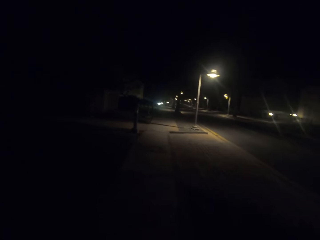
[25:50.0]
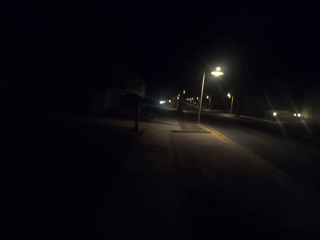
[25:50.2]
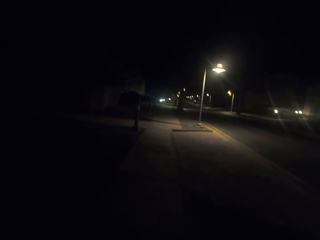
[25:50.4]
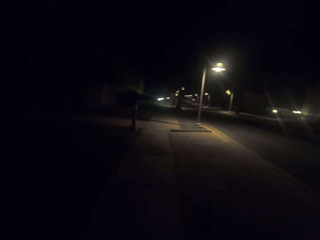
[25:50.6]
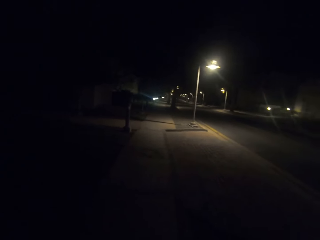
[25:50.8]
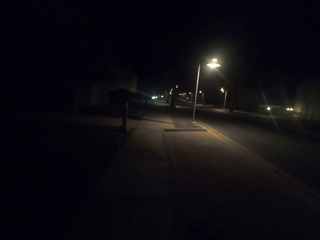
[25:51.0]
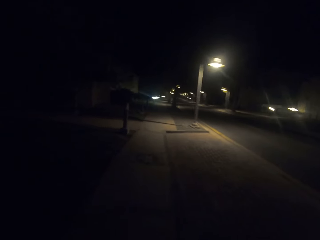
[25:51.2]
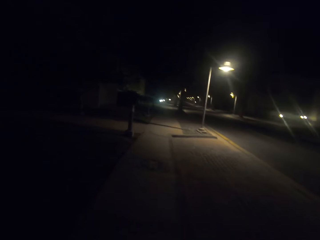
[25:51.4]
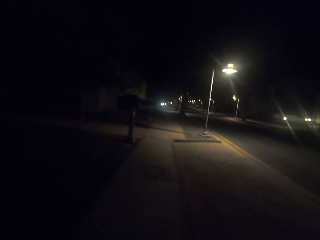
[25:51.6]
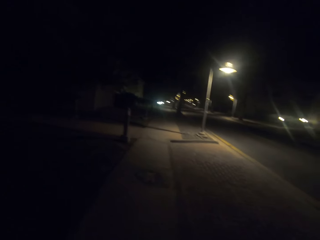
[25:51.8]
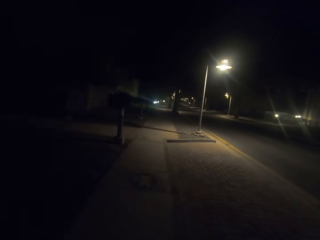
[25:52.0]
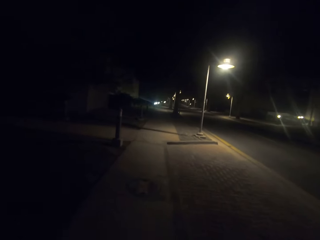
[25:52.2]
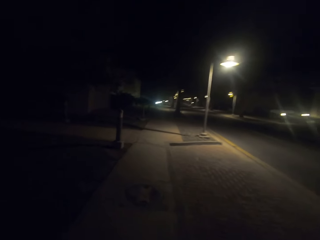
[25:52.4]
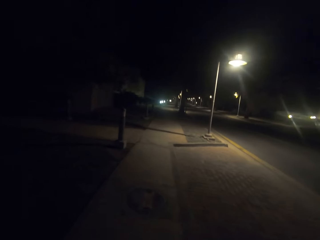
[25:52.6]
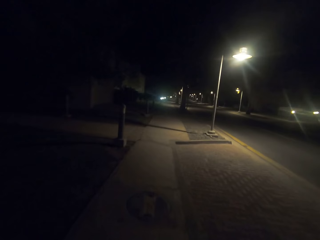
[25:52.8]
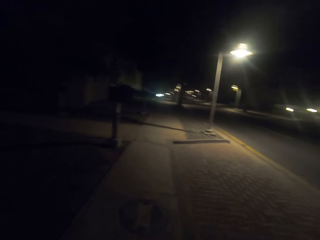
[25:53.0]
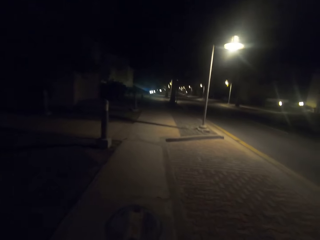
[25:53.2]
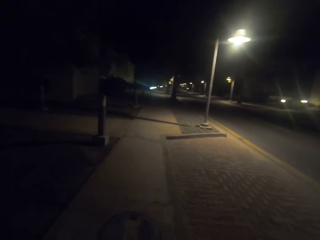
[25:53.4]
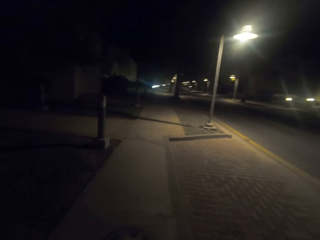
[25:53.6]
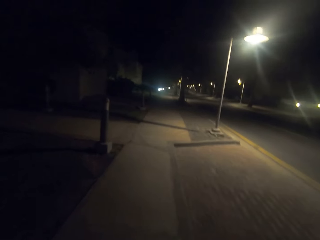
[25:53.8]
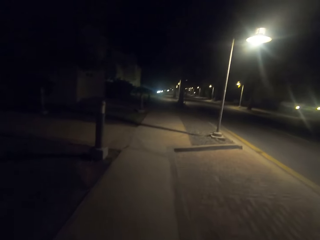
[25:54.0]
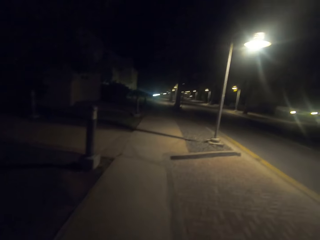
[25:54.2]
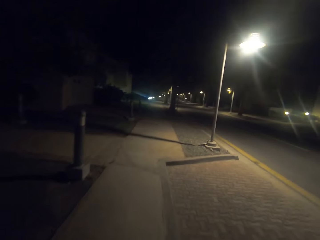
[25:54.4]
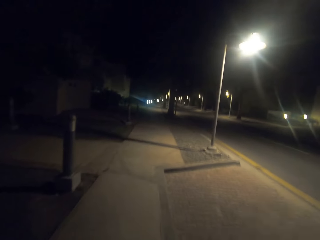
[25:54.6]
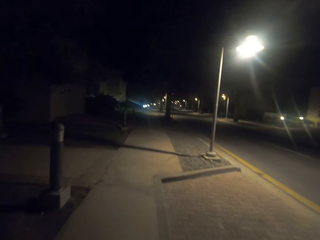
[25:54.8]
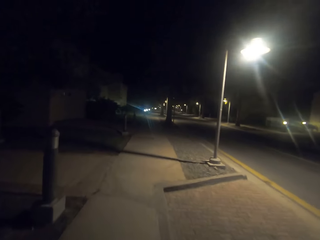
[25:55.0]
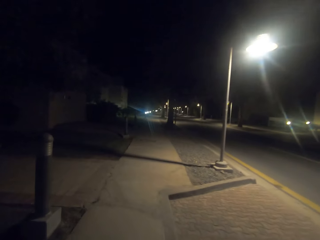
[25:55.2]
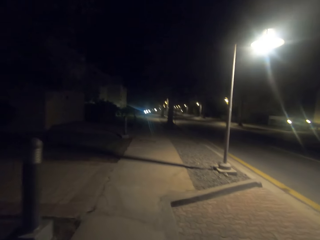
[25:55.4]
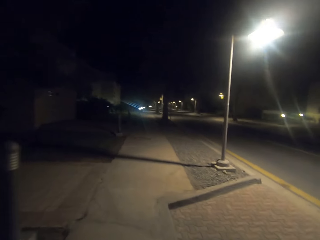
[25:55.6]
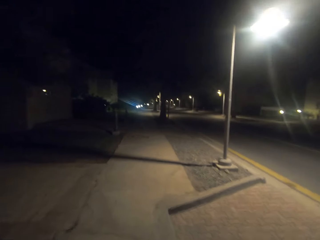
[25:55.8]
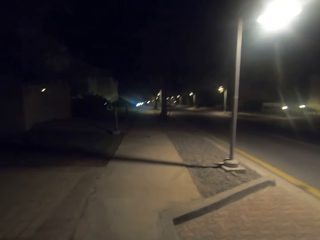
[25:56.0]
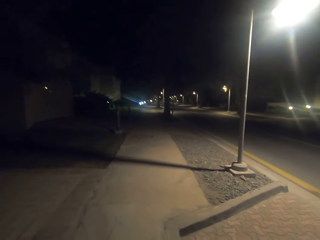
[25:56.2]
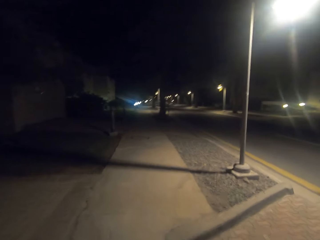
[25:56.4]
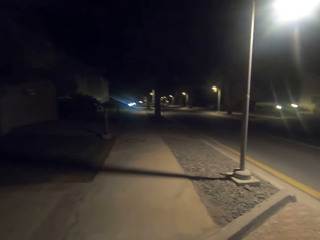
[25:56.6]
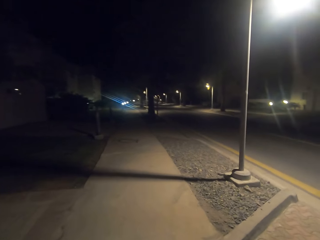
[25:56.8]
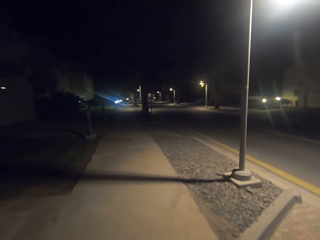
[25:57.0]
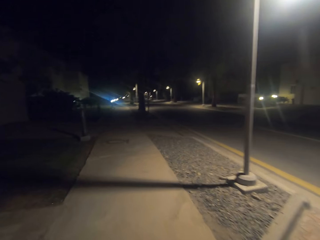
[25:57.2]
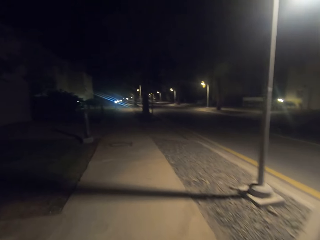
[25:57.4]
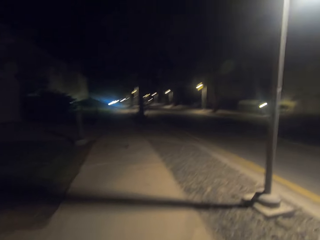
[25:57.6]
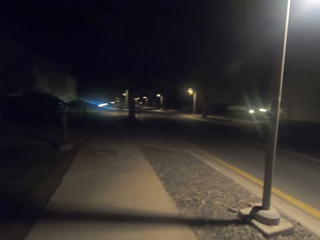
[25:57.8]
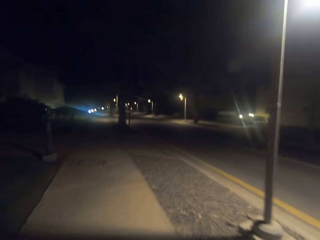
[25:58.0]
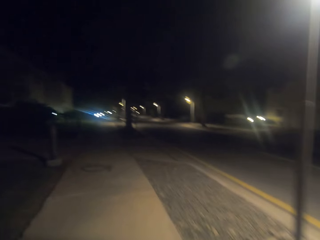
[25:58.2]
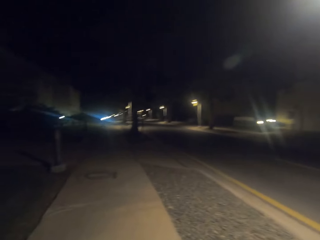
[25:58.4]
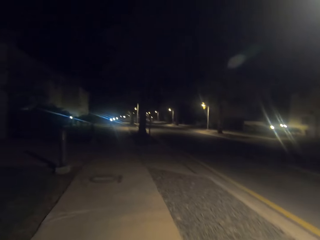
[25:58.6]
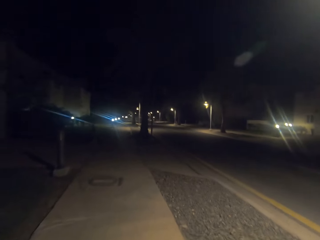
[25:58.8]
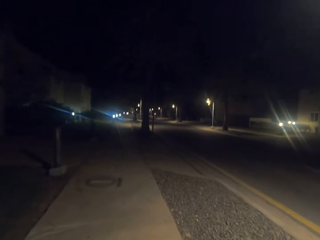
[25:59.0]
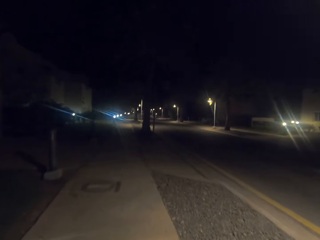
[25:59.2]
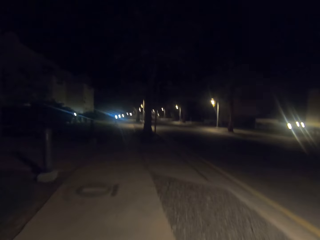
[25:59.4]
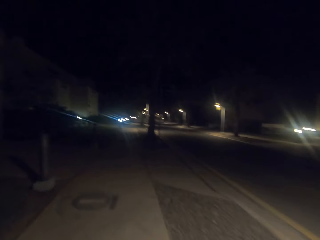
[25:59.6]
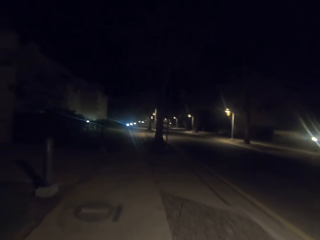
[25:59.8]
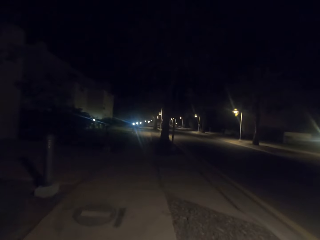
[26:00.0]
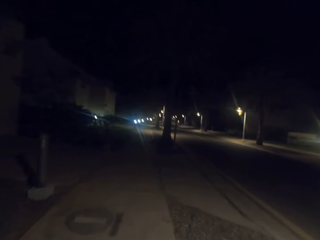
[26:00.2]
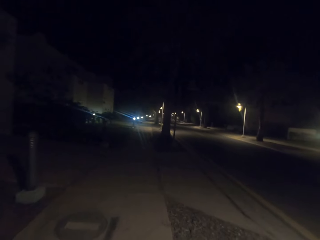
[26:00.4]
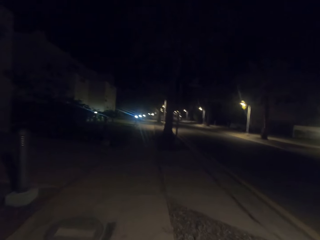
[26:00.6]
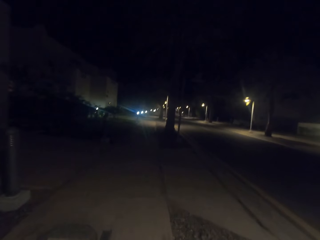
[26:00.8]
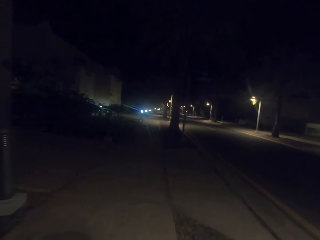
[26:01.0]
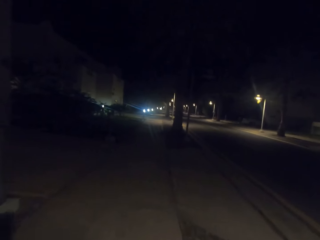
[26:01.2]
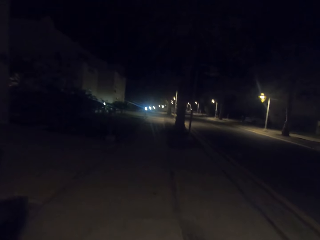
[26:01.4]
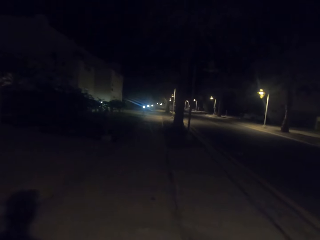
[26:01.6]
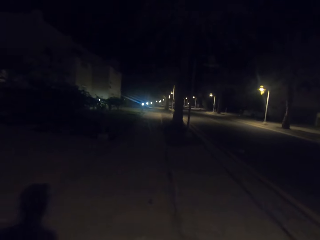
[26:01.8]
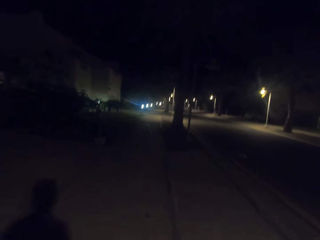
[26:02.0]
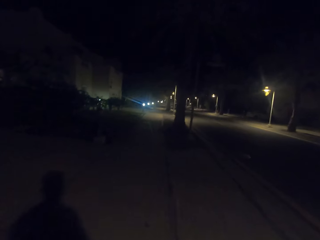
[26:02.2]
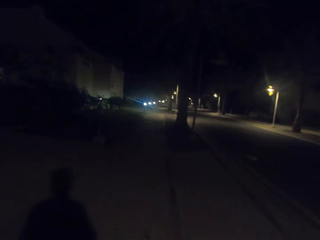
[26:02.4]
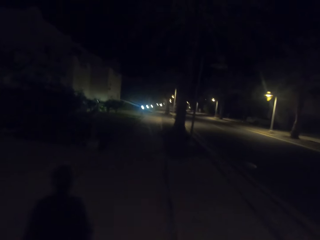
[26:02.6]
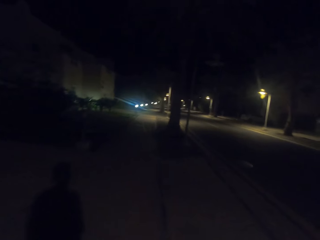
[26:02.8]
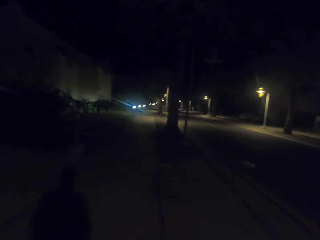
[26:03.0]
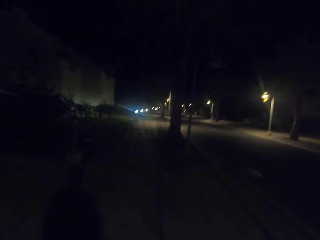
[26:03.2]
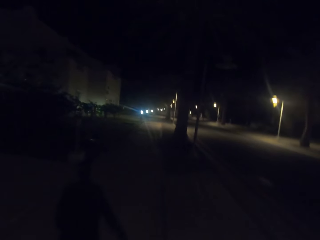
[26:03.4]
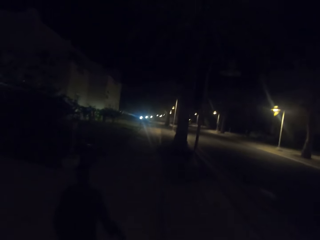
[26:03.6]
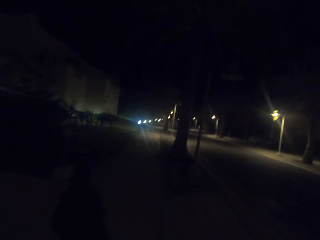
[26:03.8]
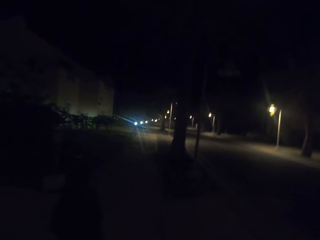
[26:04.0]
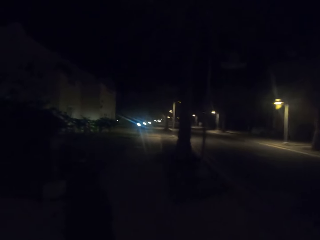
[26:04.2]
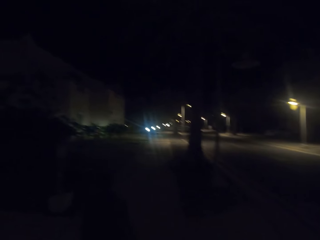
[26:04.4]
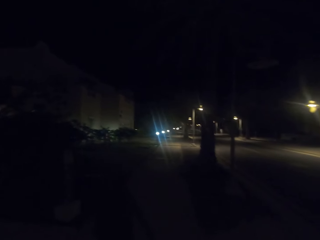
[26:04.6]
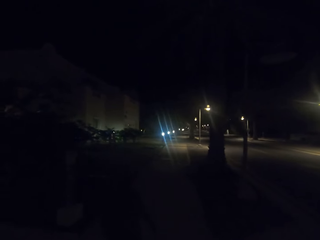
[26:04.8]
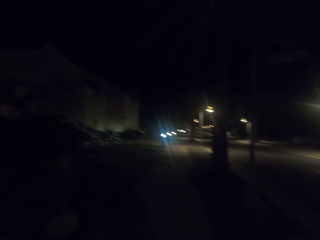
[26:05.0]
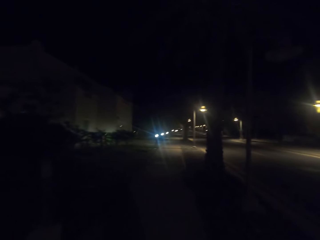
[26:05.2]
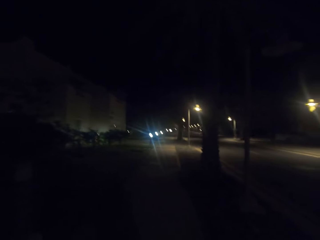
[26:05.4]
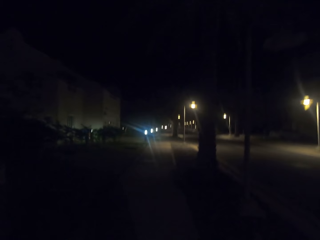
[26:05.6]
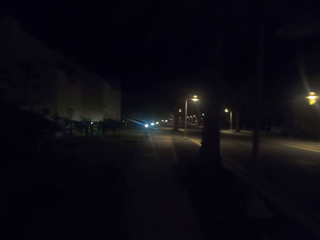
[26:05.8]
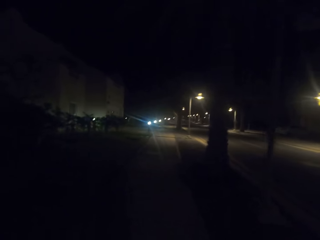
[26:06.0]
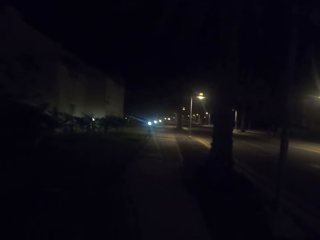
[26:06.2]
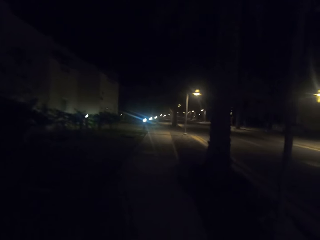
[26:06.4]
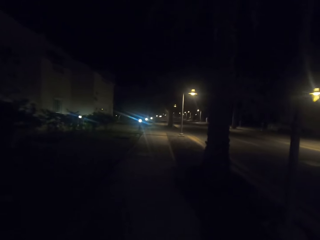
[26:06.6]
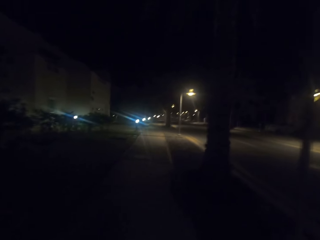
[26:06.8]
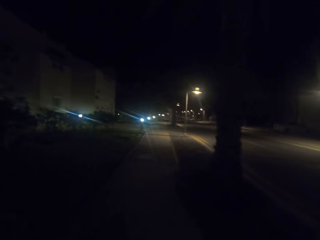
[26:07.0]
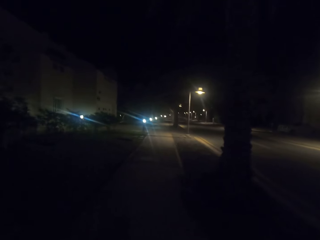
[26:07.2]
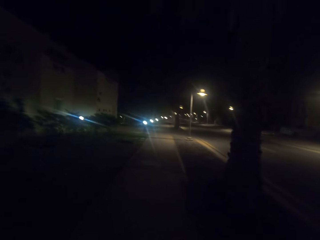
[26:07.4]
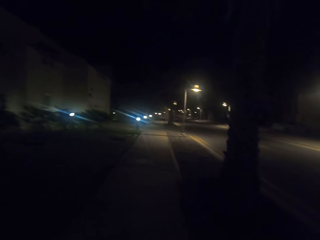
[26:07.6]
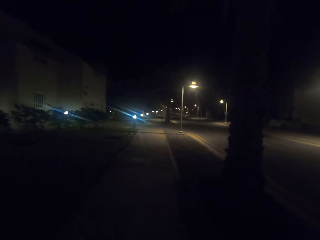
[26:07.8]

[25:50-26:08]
The camera wearer walks on the road.

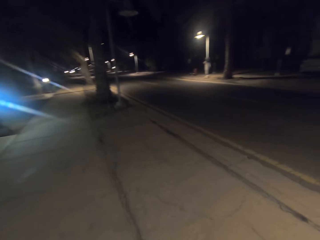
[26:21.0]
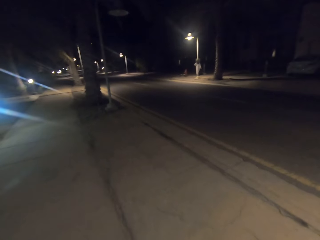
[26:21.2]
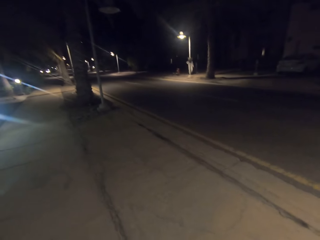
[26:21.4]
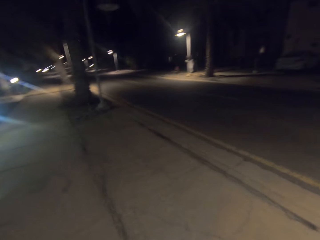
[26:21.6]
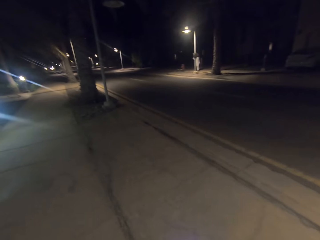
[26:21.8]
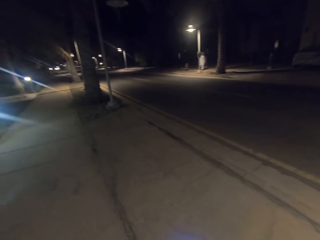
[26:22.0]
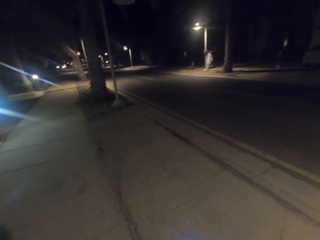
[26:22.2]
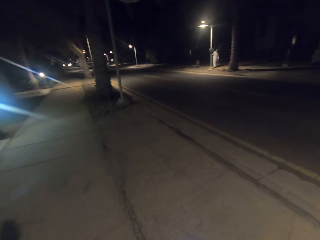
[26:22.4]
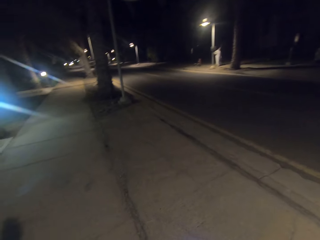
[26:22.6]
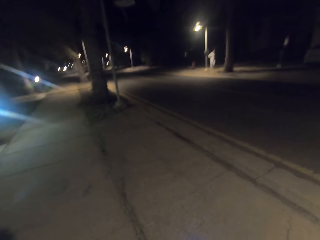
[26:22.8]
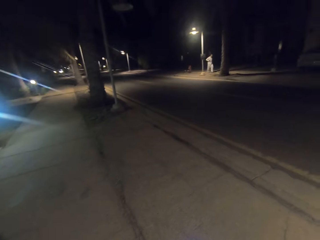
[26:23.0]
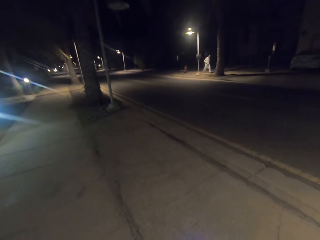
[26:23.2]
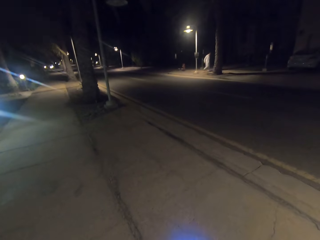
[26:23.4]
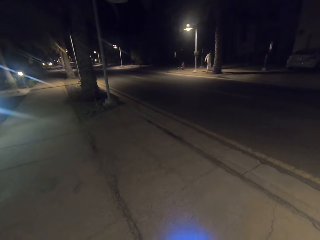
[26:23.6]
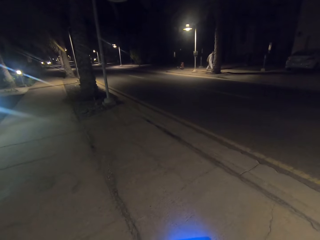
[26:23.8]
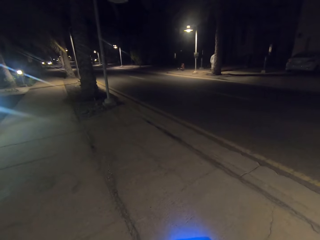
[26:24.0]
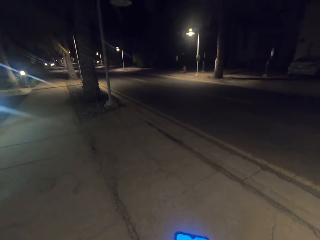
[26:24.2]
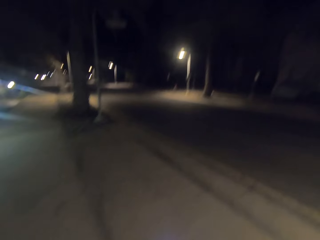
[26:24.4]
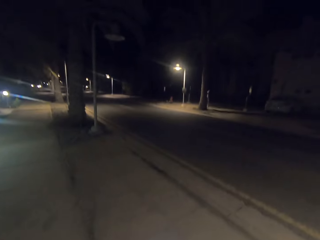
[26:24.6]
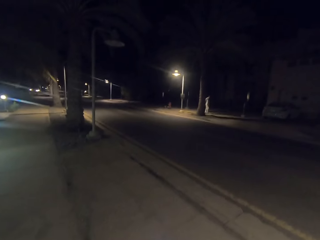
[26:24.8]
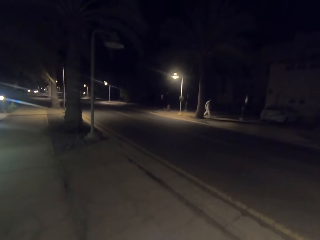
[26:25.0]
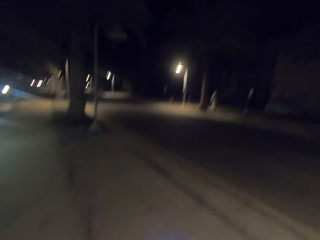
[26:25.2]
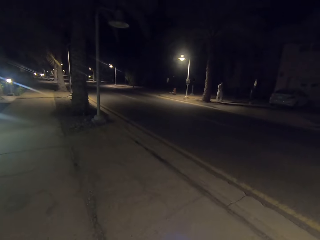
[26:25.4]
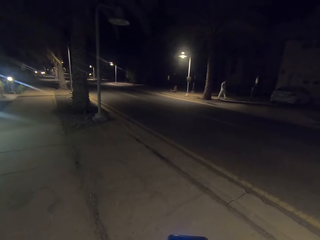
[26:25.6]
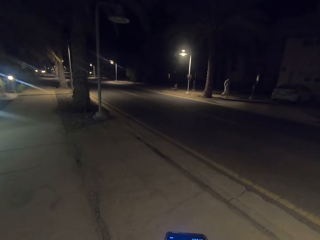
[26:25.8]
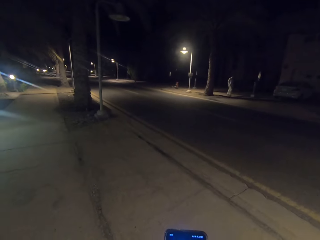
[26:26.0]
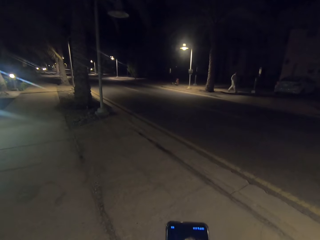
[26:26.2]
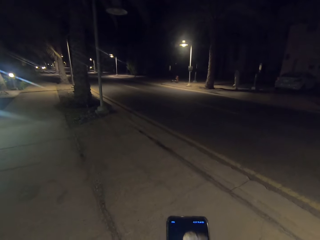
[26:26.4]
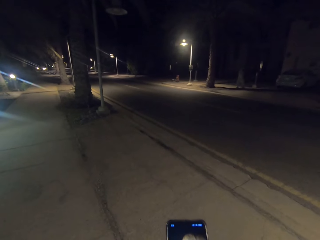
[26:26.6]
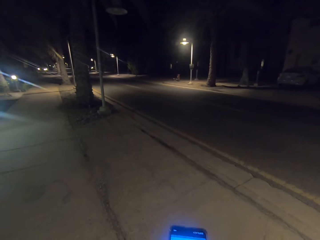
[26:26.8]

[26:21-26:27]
The camera wearer uses the phone. They take video with the phone.
